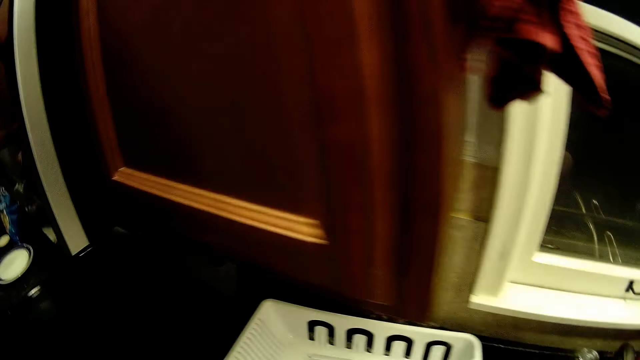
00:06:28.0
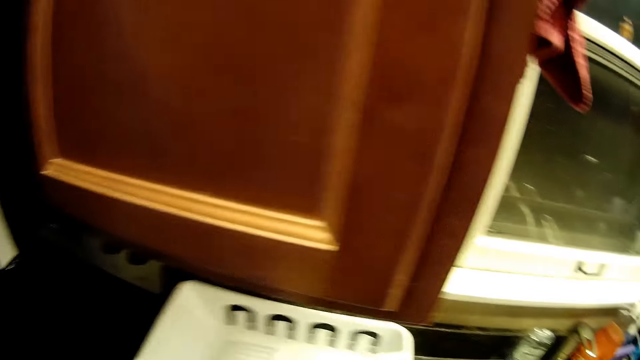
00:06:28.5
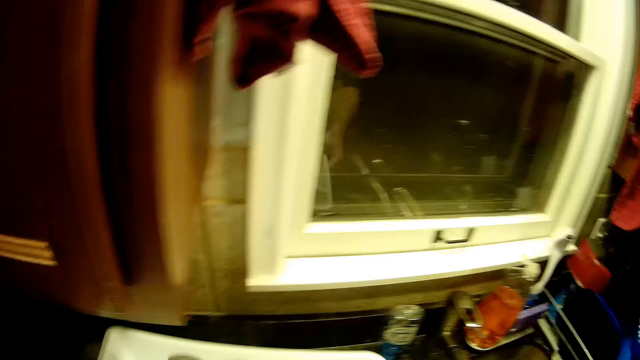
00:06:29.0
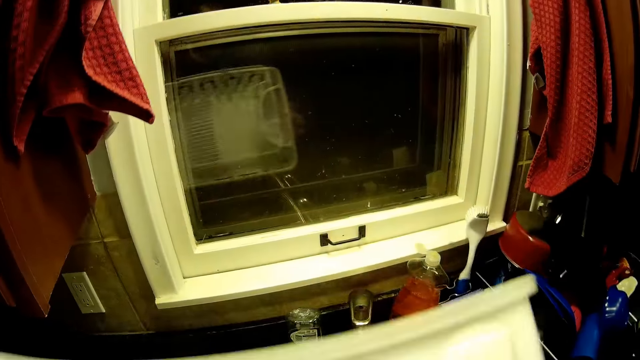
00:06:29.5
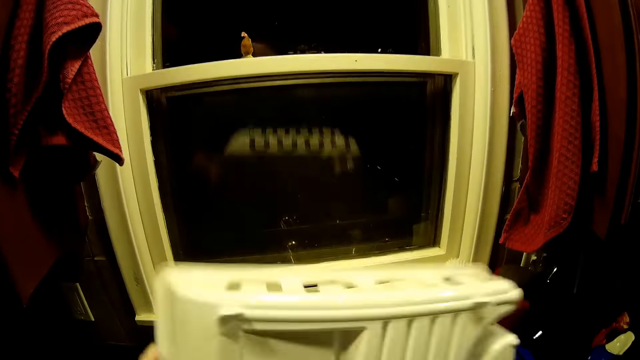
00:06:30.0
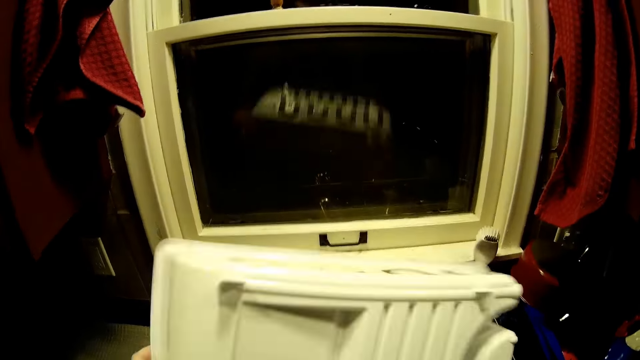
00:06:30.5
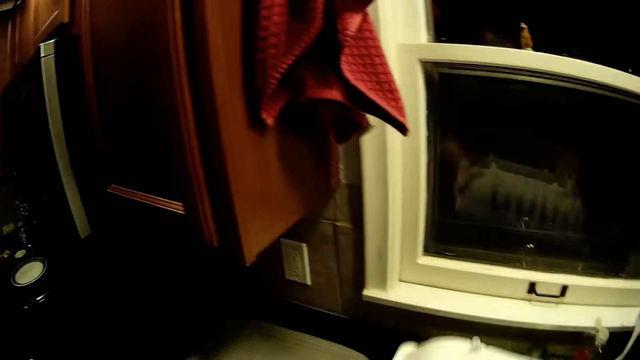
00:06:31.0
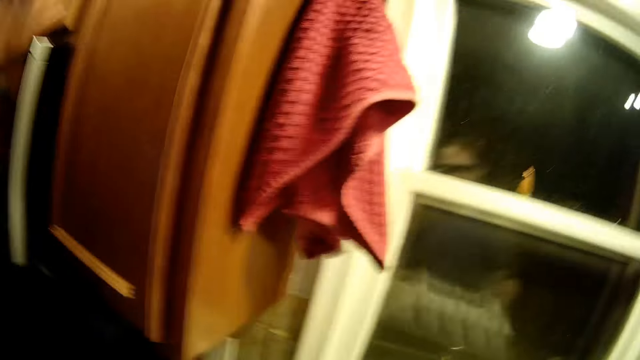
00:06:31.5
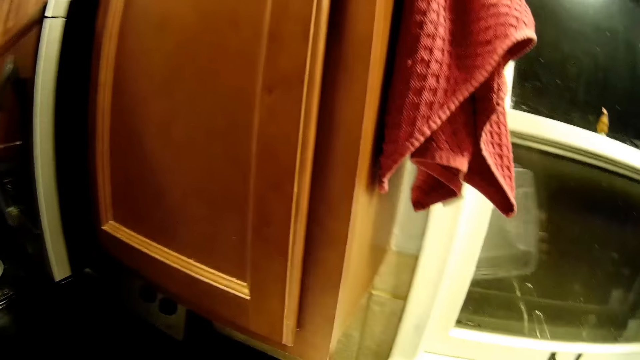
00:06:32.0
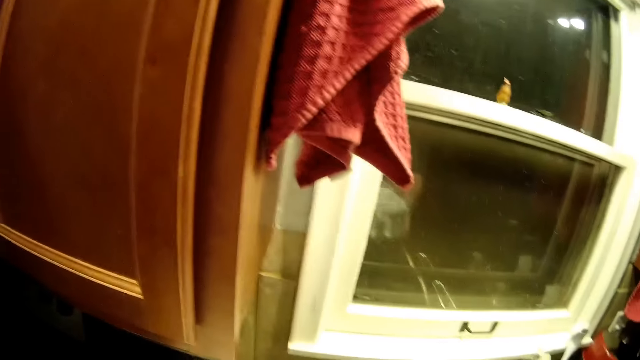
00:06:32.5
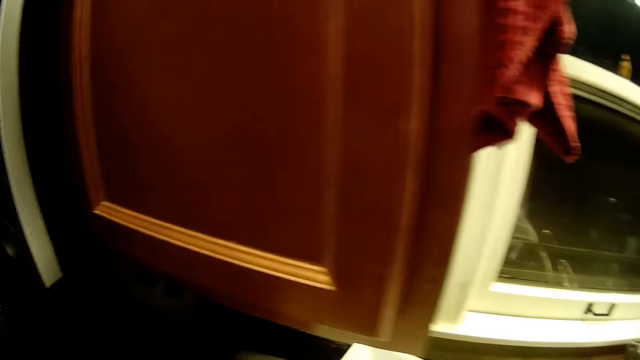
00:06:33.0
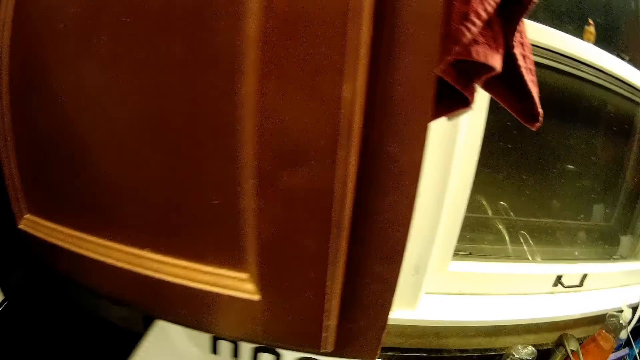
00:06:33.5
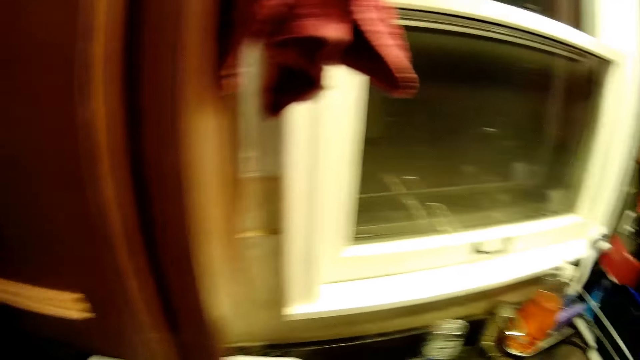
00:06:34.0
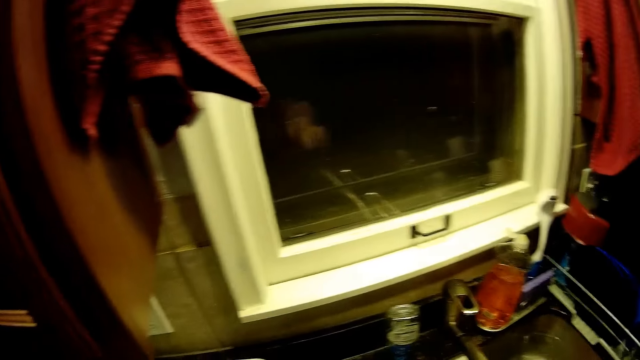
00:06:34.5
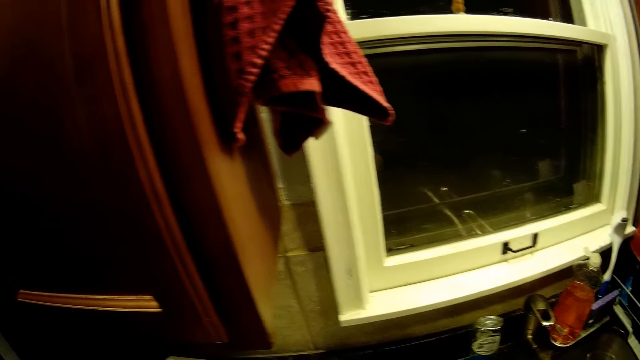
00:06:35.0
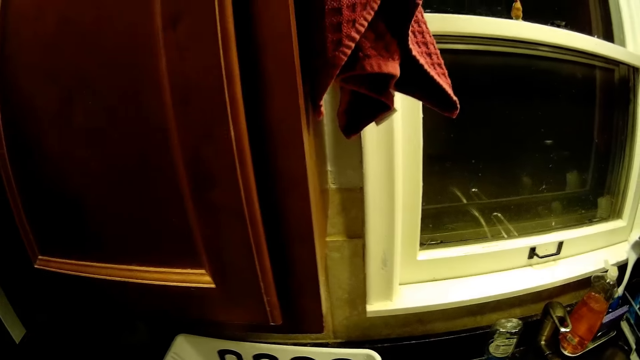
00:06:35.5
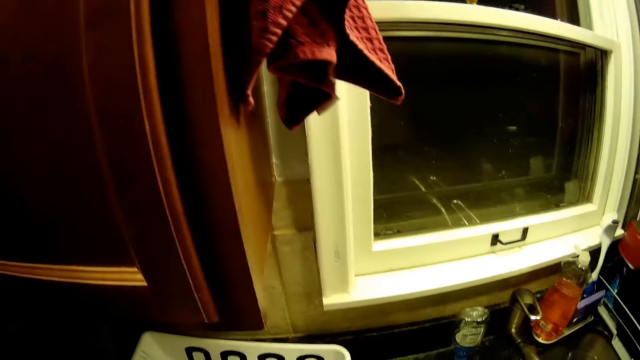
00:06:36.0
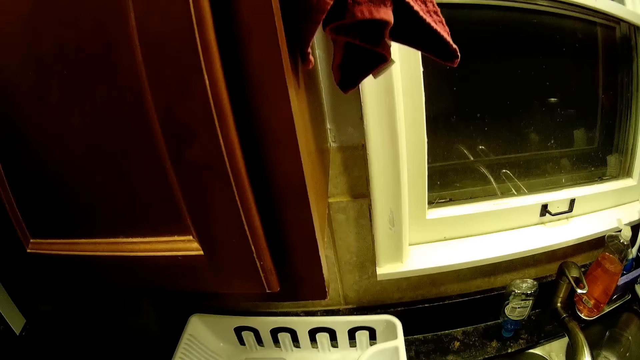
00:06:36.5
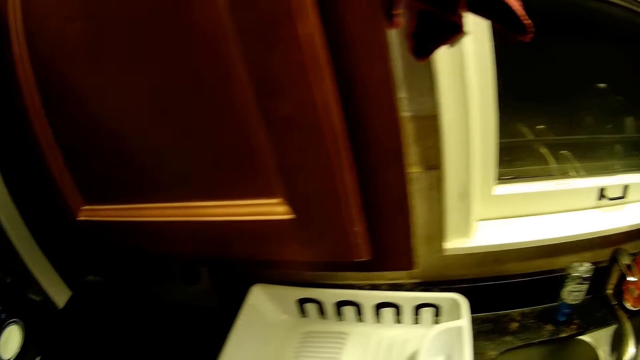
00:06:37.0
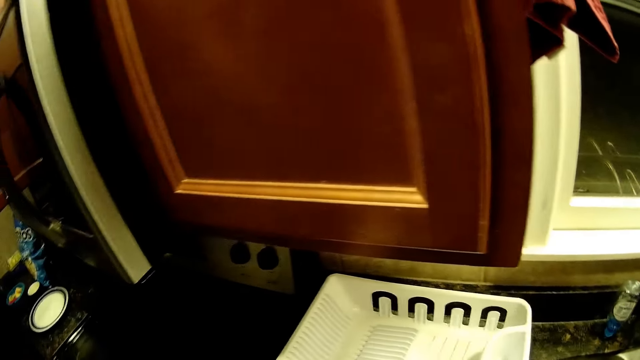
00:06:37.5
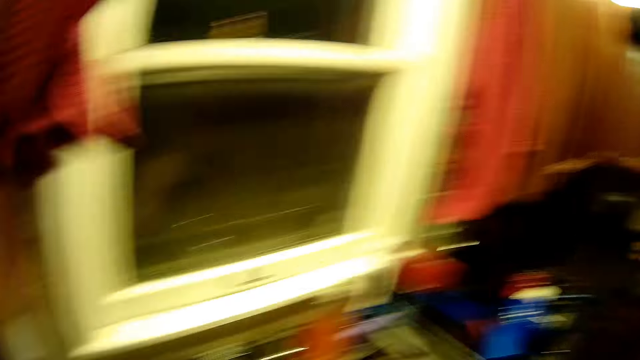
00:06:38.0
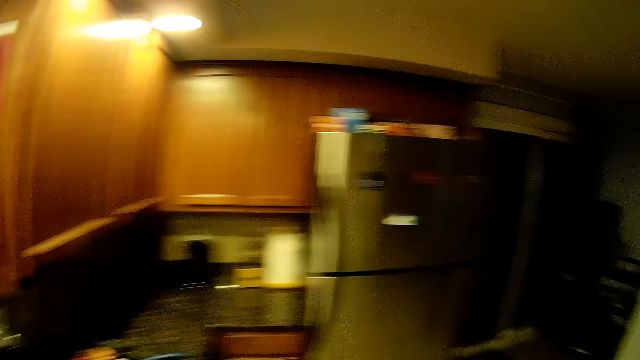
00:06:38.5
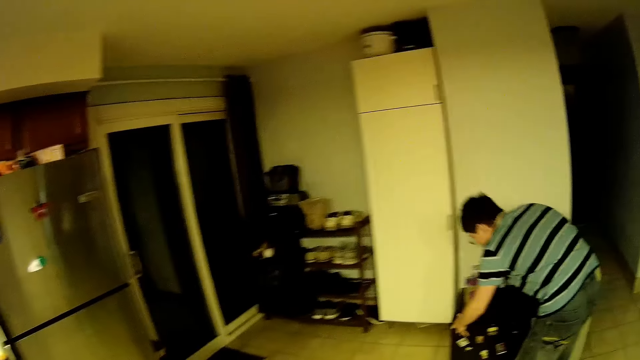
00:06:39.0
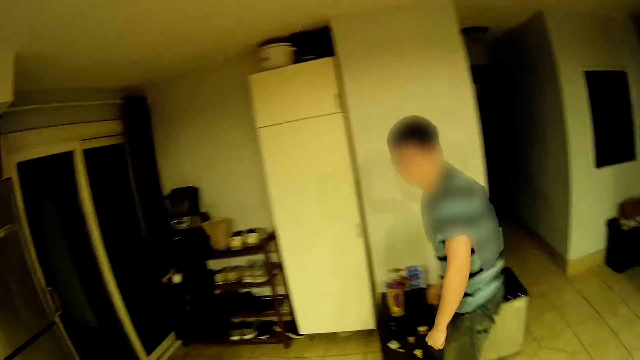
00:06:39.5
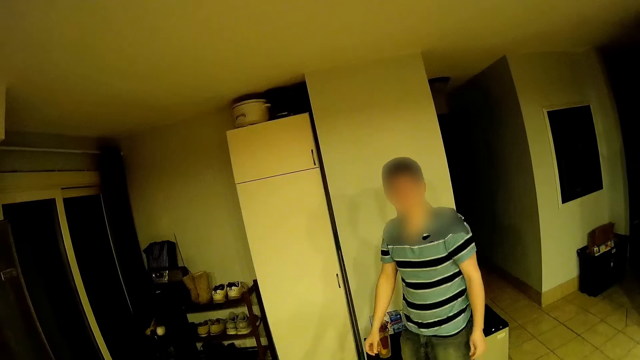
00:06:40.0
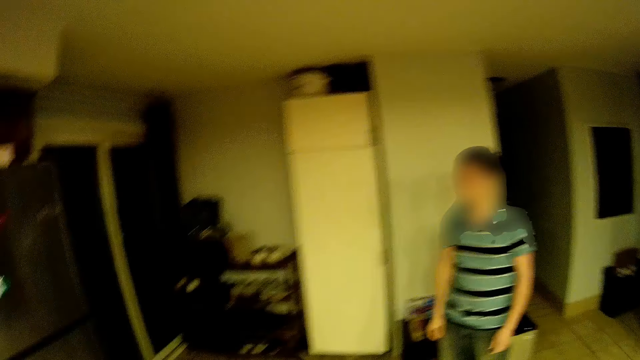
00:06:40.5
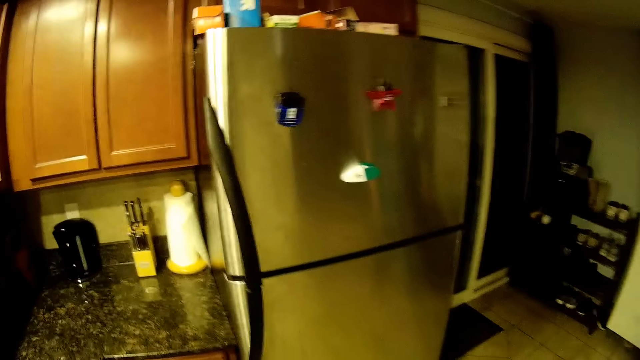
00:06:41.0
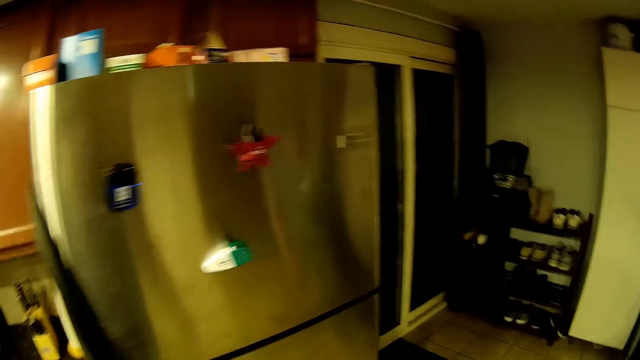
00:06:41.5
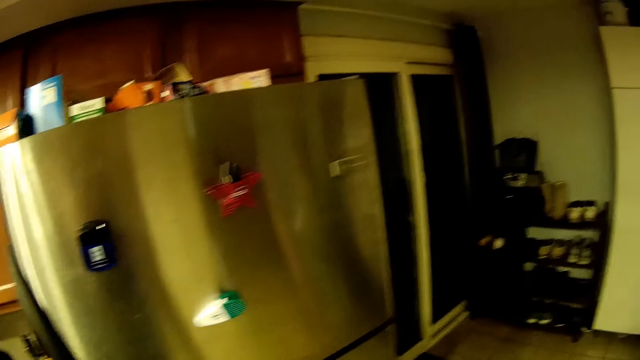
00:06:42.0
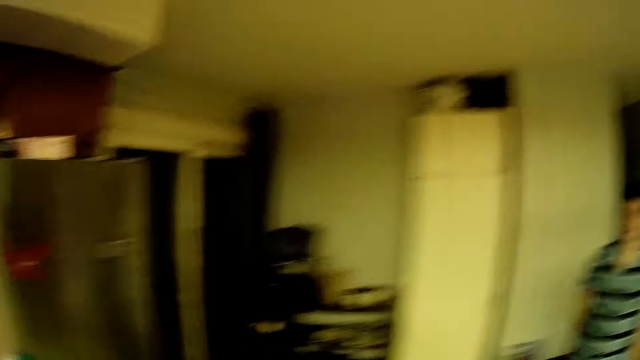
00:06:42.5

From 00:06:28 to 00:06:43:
The camera wearer picks the tray from the table. They shake the tray. They put the tray on the sink surface. They walk around the house, and stare around the house.

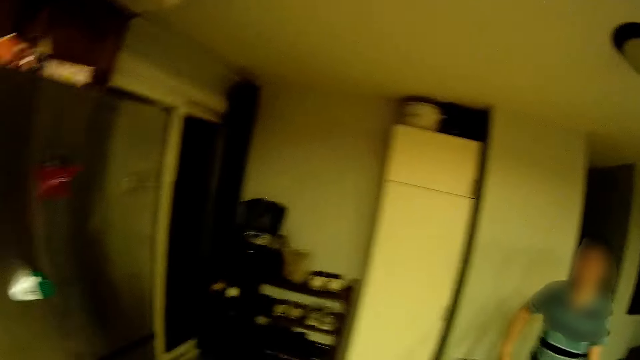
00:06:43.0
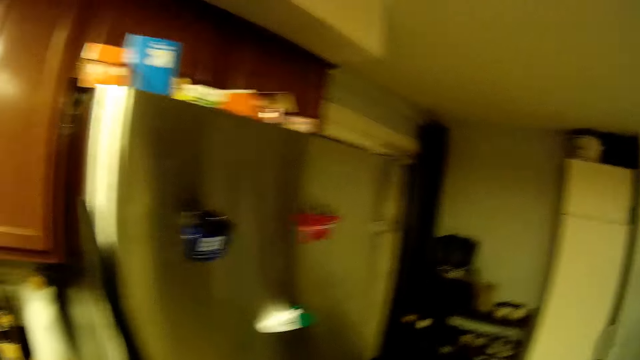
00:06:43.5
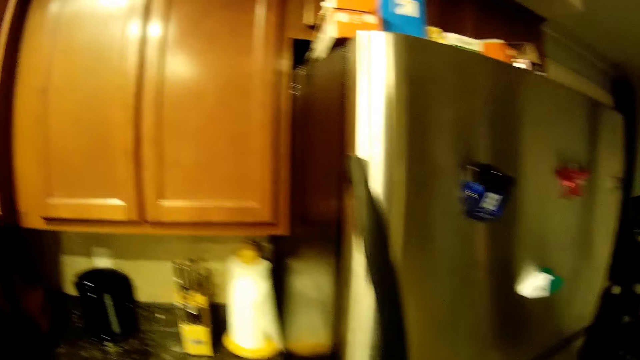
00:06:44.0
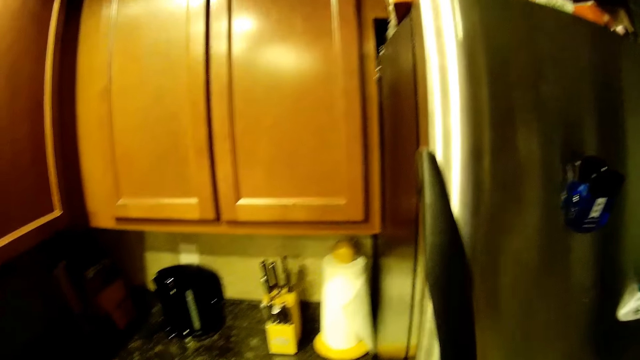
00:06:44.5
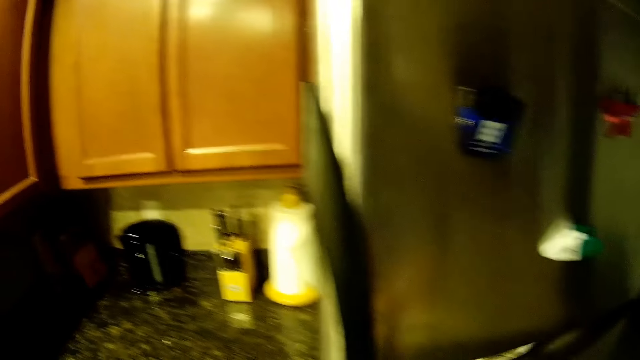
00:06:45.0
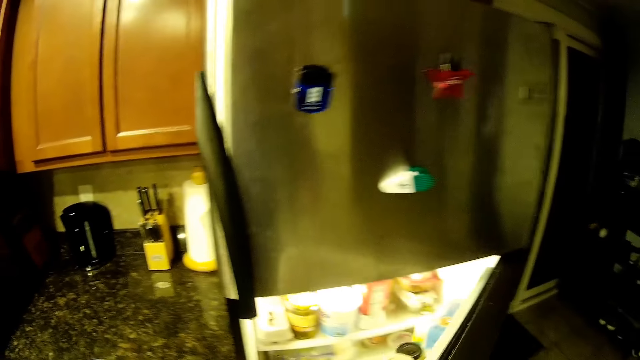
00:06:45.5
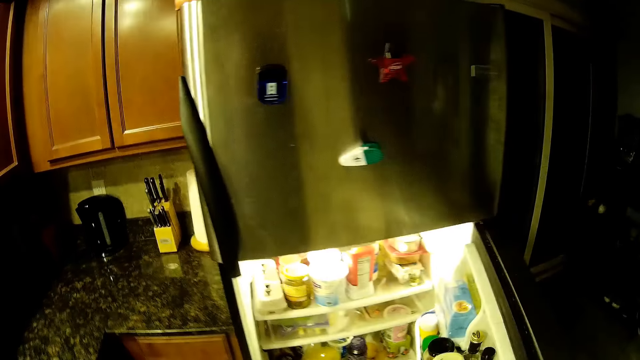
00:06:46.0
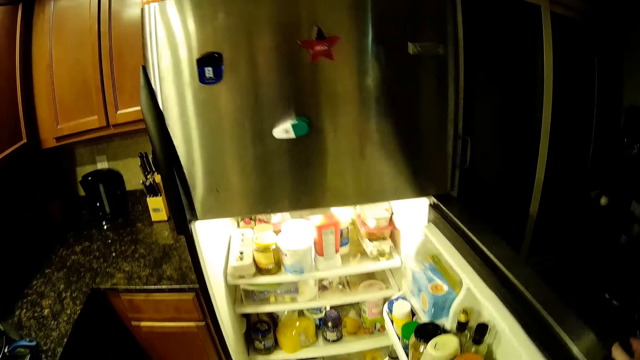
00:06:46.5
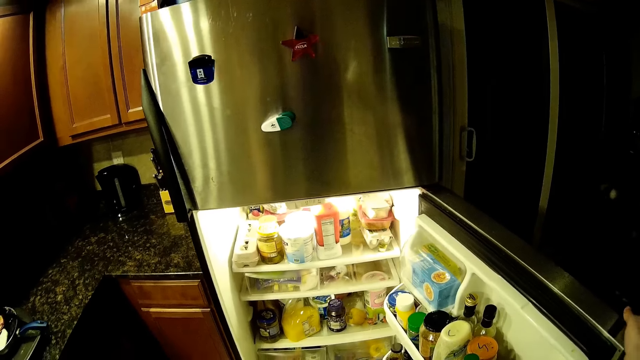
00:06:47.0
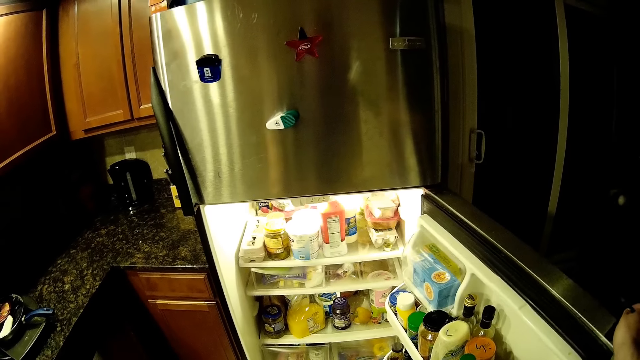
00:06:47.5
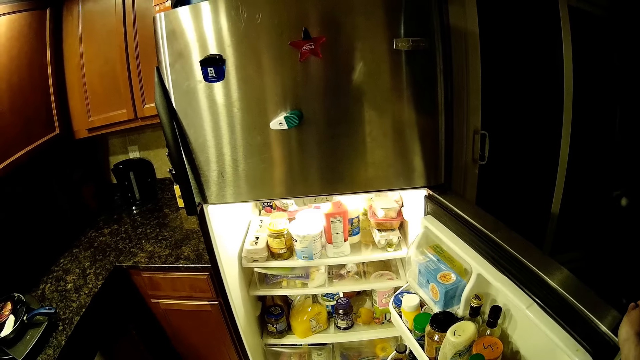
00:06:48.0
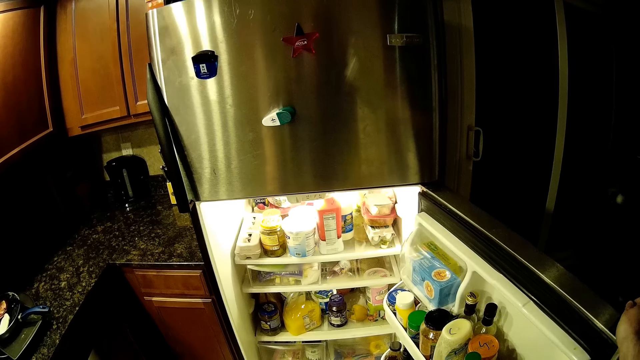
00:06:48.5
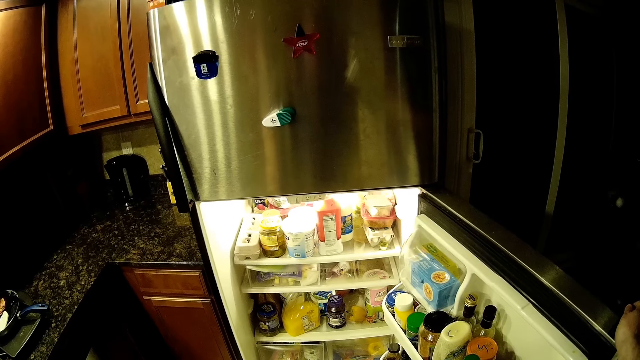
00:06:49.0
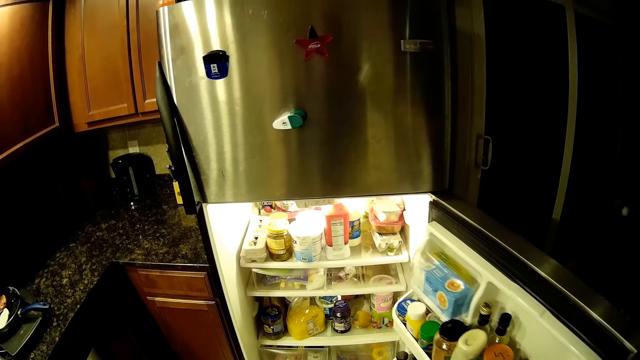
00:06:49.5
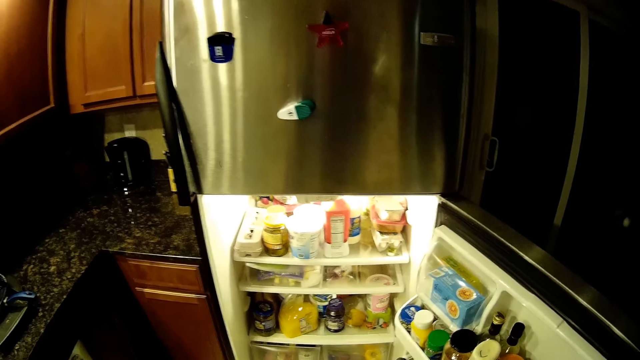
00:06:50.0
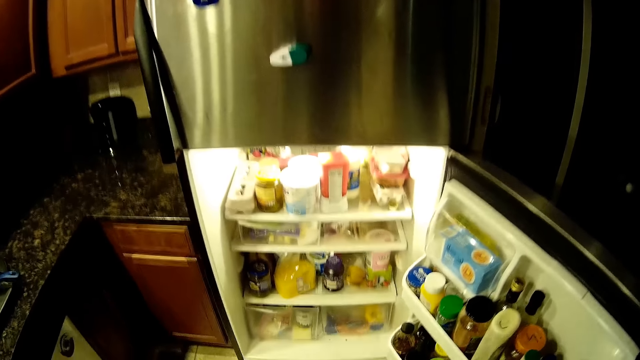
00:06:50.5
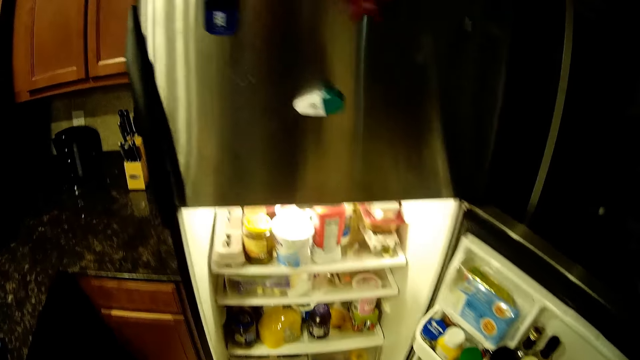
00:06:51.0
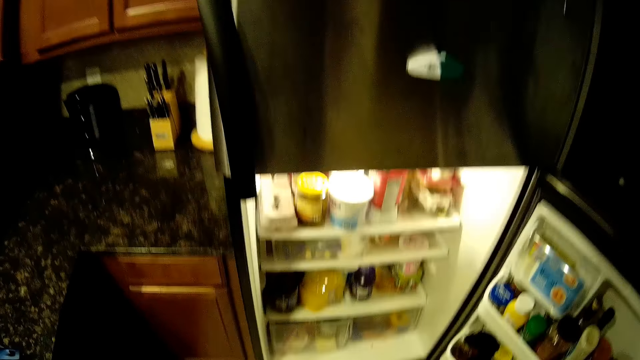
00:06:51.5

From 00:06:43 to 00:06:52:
The camera wearer opens the fridge door. They stare at the fridge.
